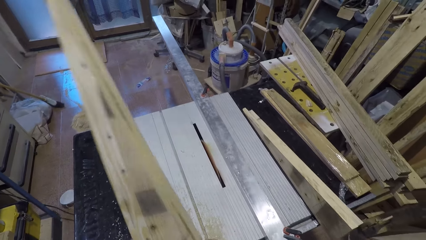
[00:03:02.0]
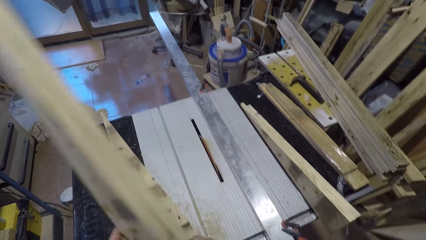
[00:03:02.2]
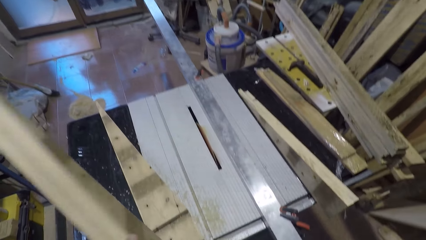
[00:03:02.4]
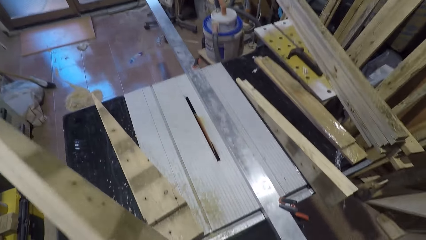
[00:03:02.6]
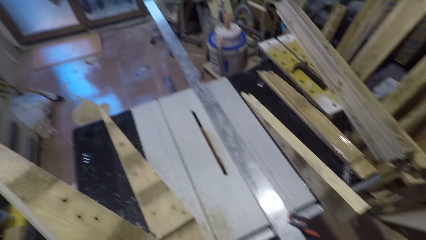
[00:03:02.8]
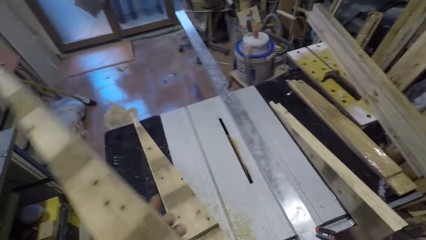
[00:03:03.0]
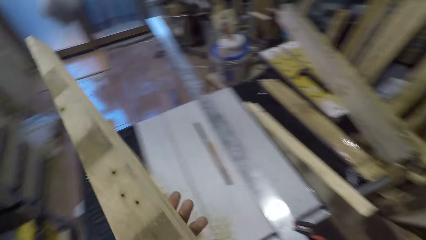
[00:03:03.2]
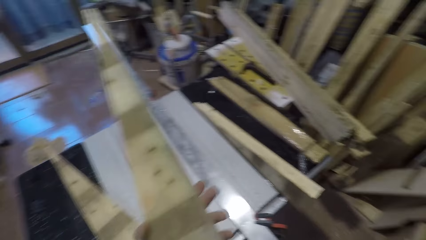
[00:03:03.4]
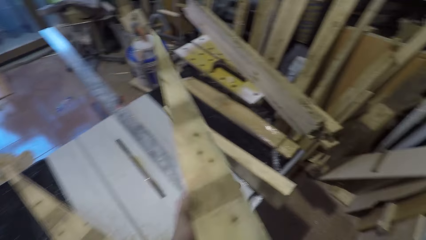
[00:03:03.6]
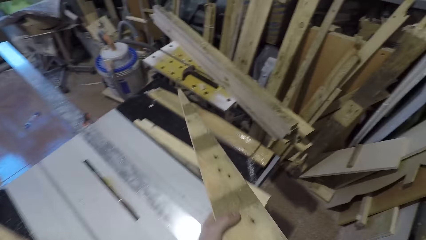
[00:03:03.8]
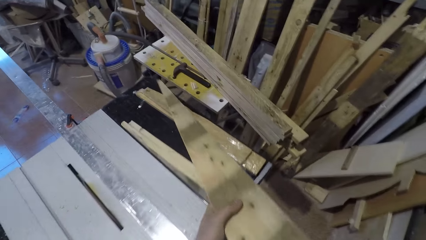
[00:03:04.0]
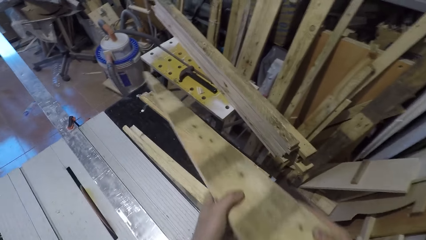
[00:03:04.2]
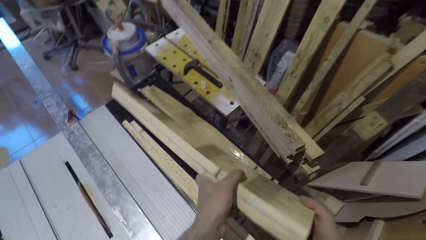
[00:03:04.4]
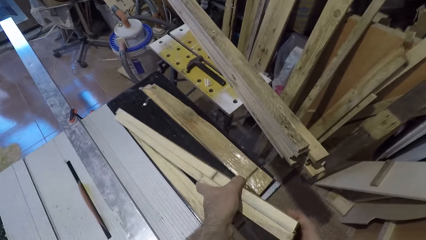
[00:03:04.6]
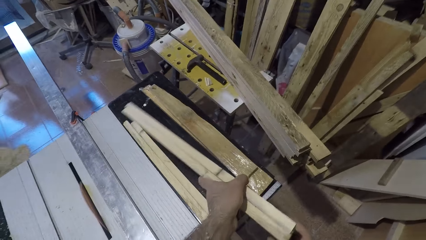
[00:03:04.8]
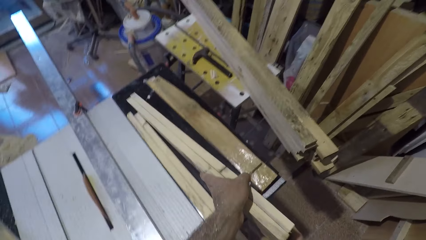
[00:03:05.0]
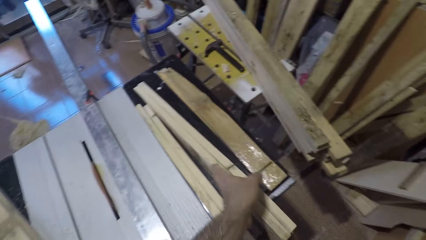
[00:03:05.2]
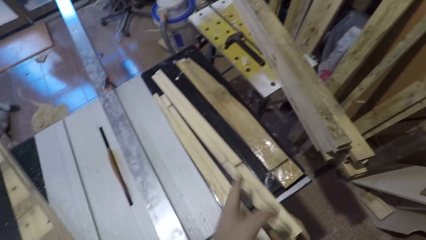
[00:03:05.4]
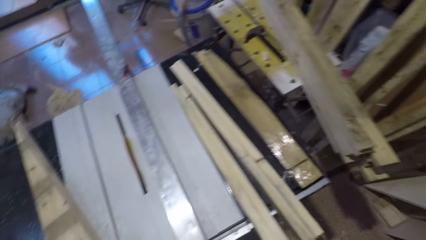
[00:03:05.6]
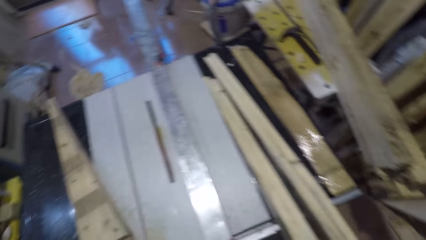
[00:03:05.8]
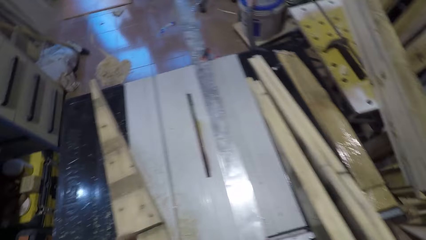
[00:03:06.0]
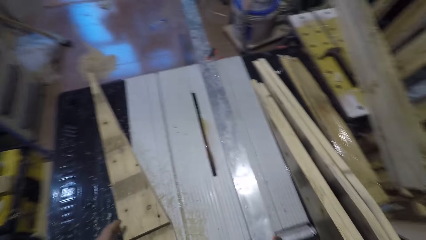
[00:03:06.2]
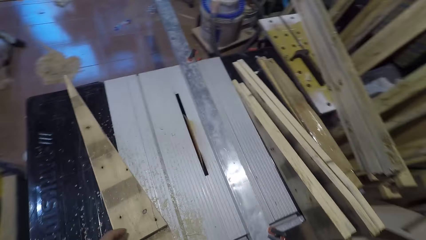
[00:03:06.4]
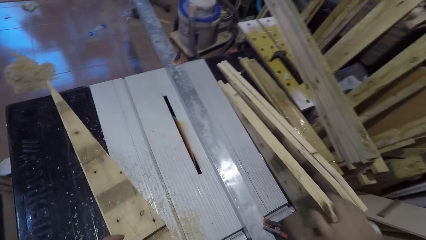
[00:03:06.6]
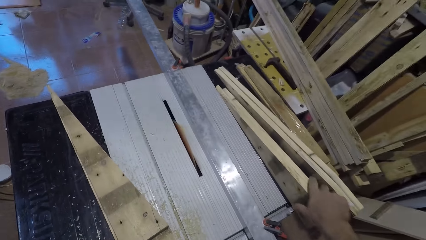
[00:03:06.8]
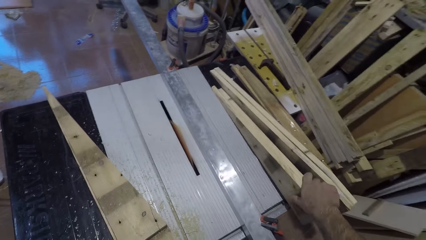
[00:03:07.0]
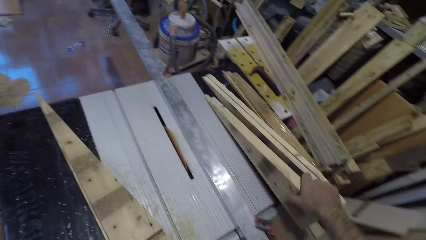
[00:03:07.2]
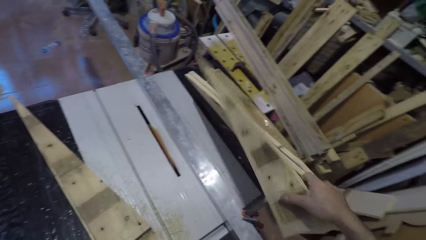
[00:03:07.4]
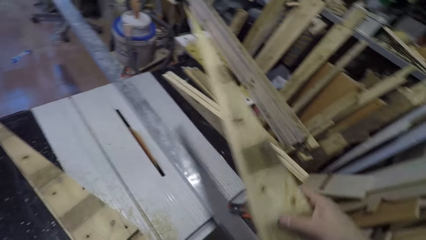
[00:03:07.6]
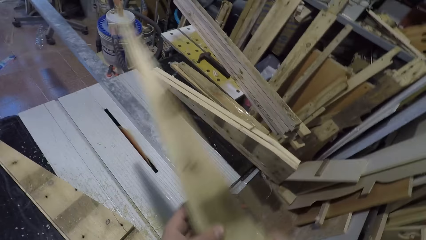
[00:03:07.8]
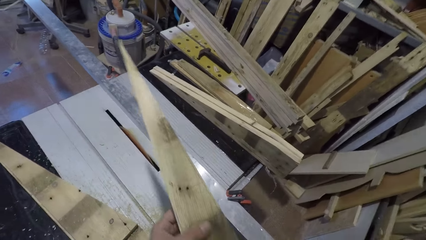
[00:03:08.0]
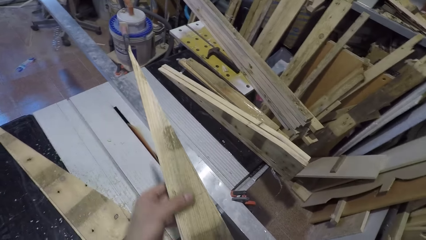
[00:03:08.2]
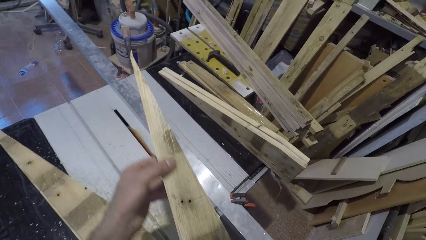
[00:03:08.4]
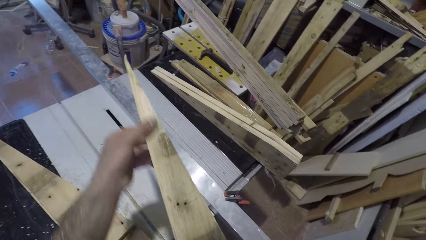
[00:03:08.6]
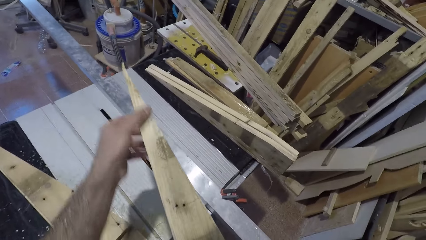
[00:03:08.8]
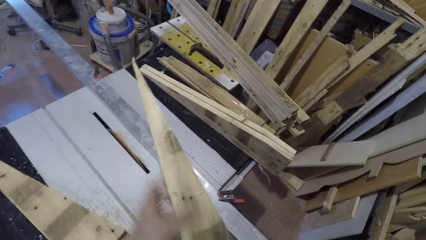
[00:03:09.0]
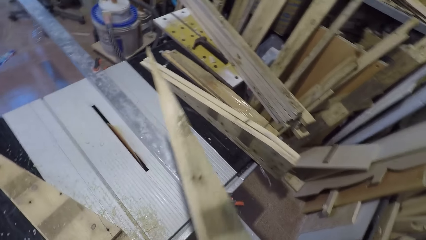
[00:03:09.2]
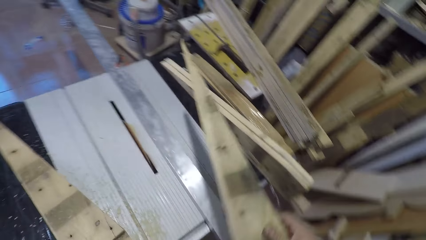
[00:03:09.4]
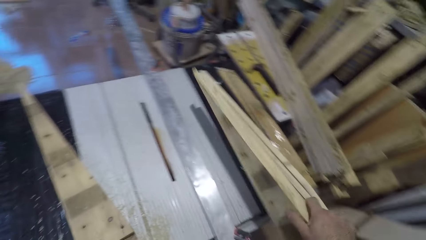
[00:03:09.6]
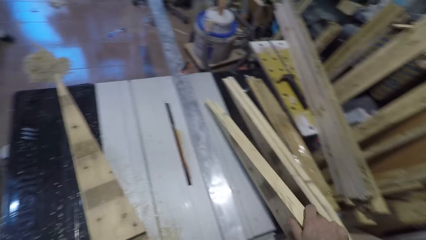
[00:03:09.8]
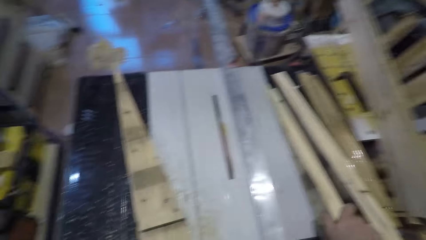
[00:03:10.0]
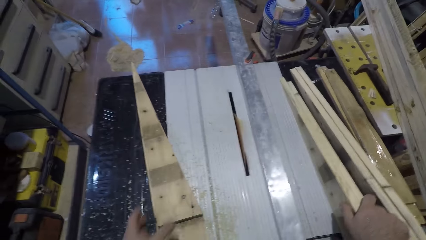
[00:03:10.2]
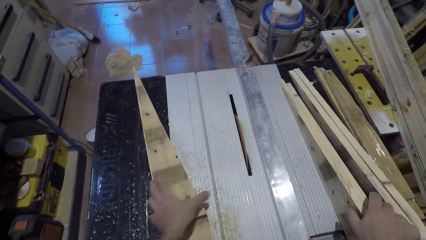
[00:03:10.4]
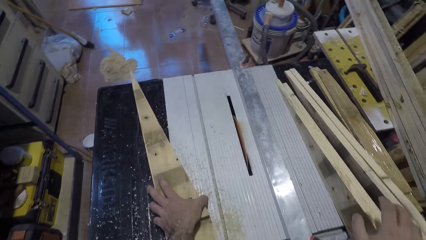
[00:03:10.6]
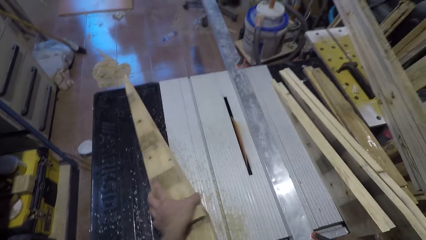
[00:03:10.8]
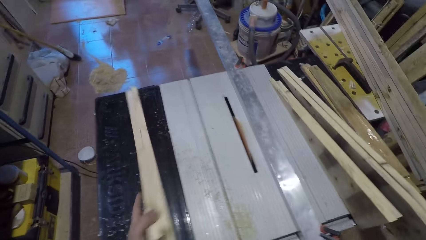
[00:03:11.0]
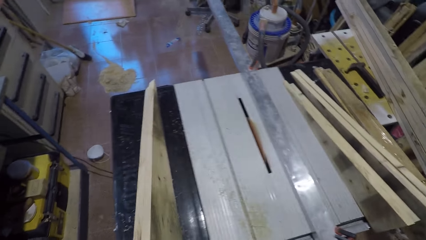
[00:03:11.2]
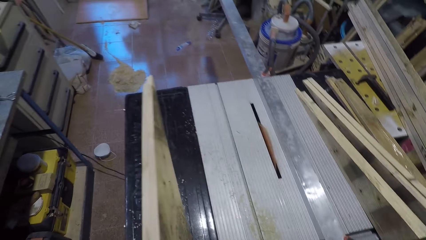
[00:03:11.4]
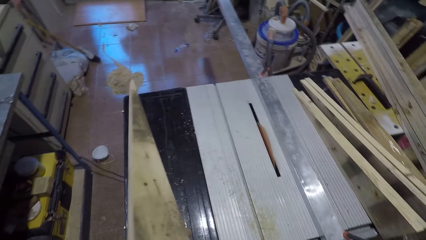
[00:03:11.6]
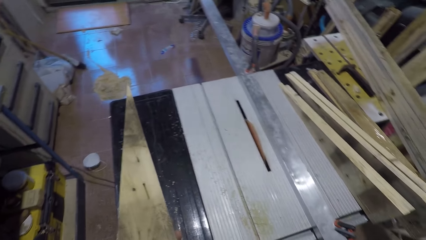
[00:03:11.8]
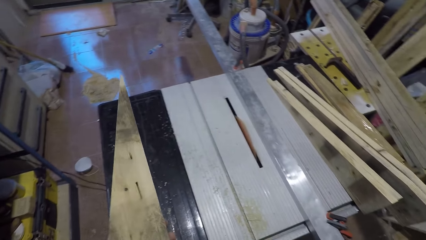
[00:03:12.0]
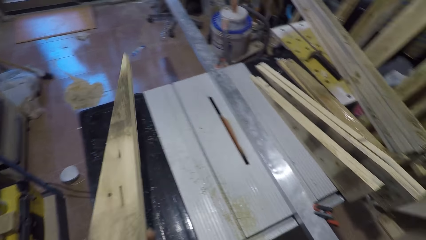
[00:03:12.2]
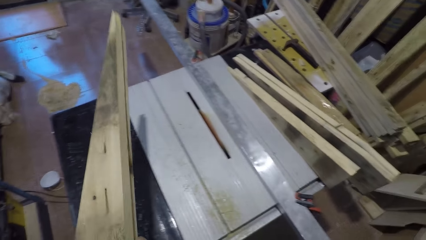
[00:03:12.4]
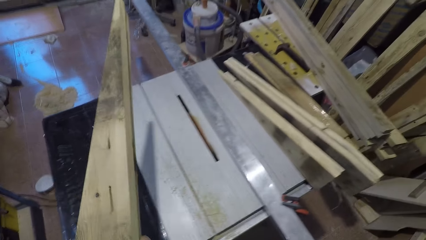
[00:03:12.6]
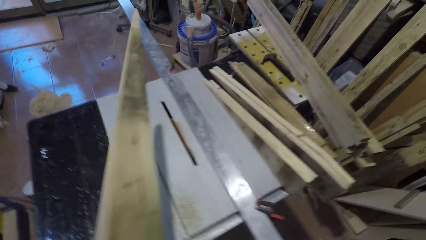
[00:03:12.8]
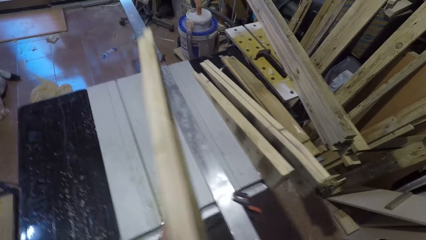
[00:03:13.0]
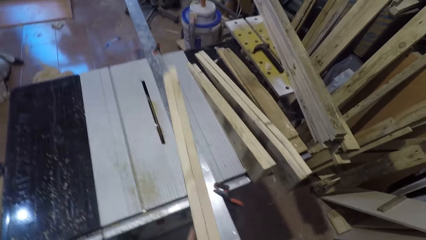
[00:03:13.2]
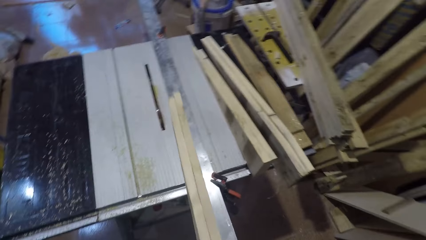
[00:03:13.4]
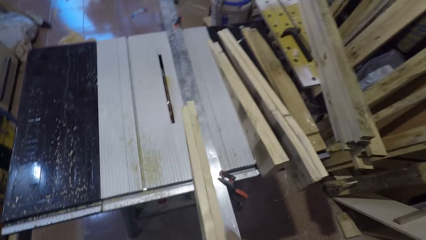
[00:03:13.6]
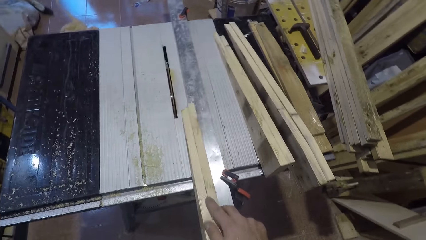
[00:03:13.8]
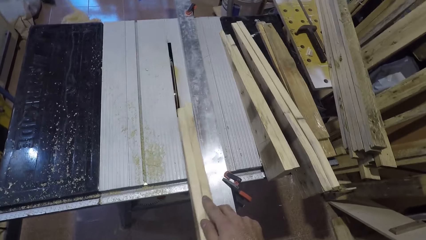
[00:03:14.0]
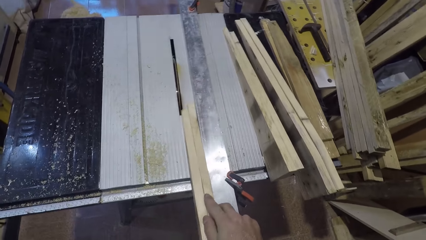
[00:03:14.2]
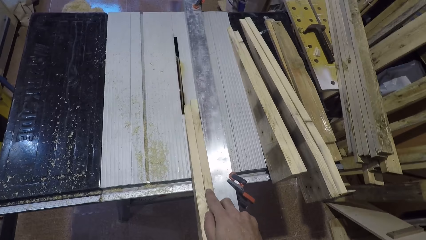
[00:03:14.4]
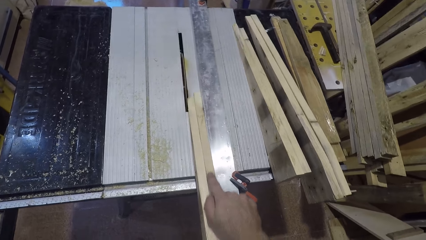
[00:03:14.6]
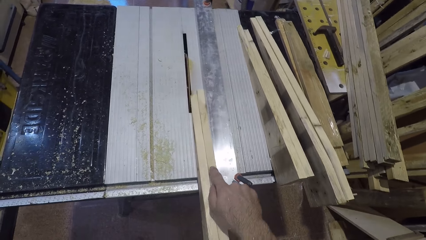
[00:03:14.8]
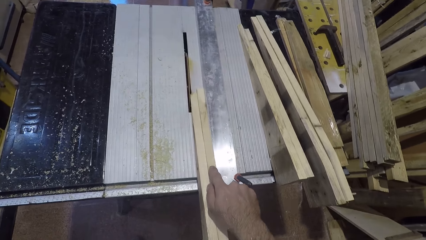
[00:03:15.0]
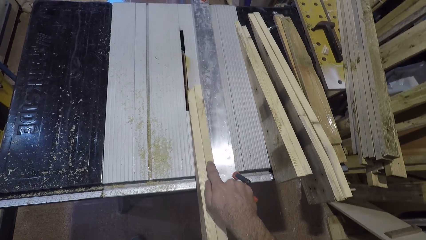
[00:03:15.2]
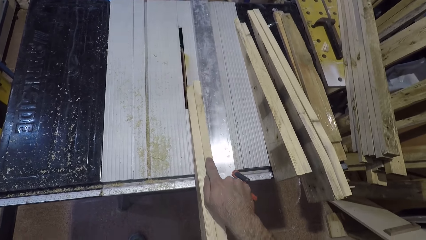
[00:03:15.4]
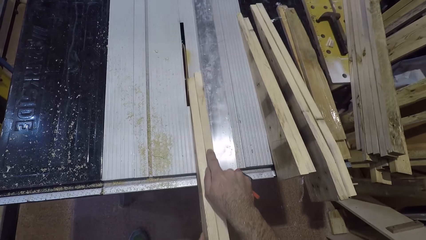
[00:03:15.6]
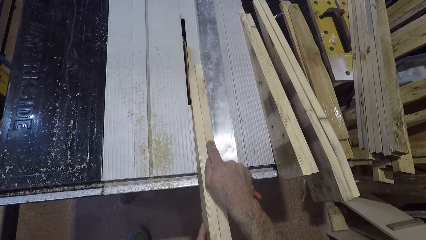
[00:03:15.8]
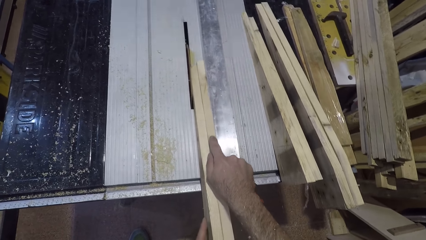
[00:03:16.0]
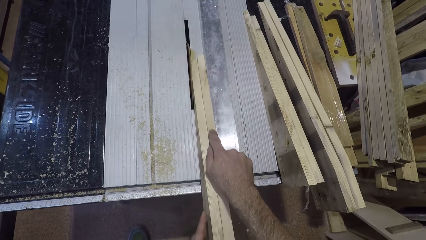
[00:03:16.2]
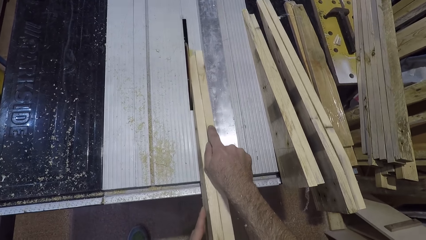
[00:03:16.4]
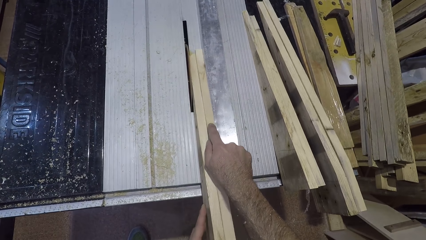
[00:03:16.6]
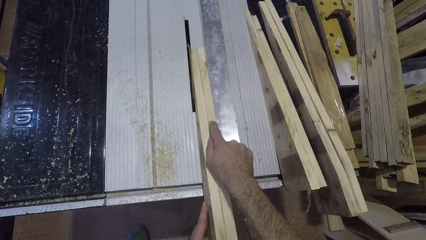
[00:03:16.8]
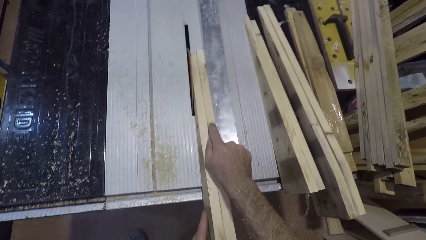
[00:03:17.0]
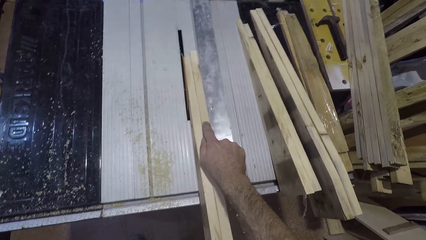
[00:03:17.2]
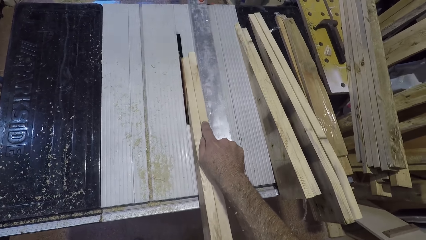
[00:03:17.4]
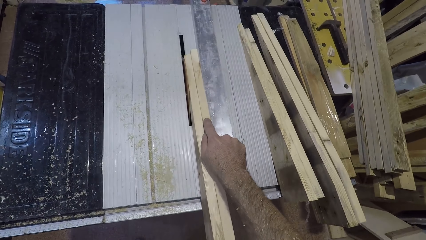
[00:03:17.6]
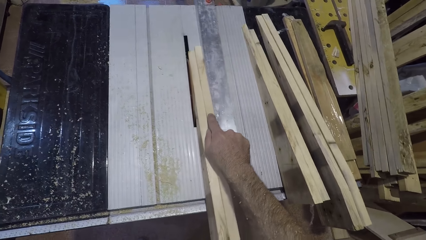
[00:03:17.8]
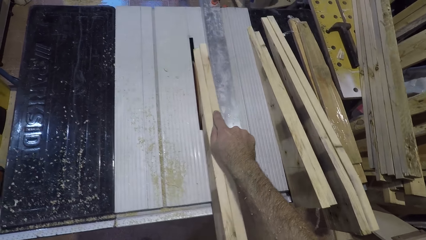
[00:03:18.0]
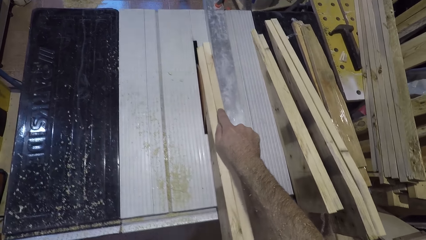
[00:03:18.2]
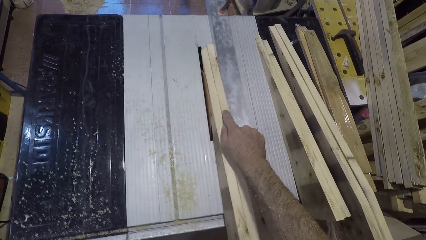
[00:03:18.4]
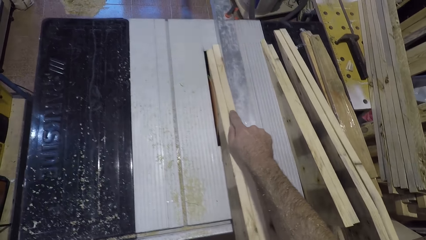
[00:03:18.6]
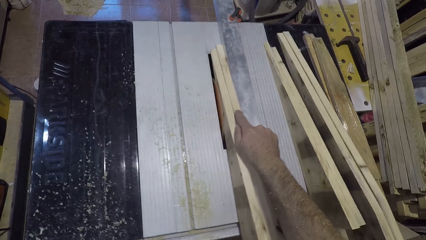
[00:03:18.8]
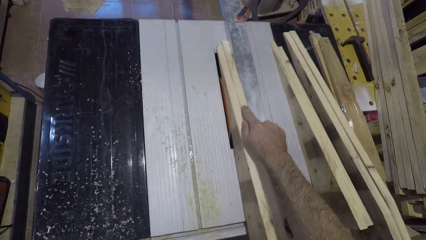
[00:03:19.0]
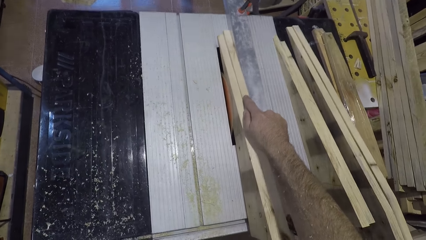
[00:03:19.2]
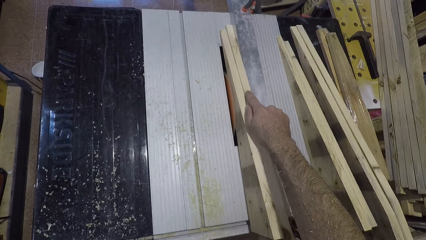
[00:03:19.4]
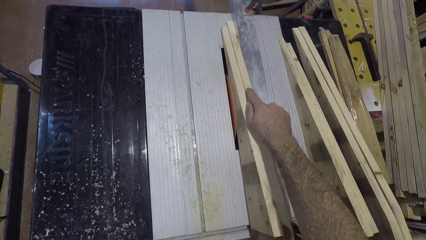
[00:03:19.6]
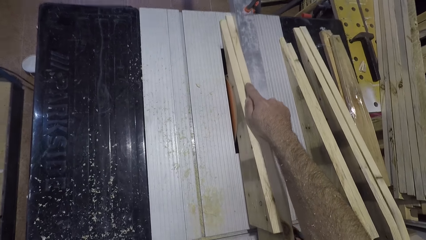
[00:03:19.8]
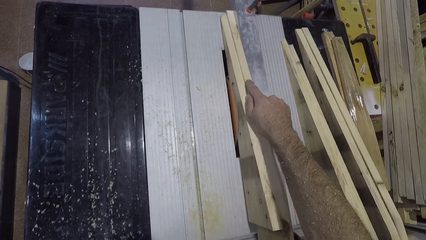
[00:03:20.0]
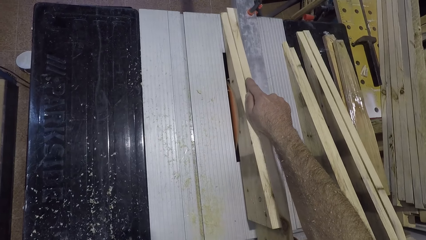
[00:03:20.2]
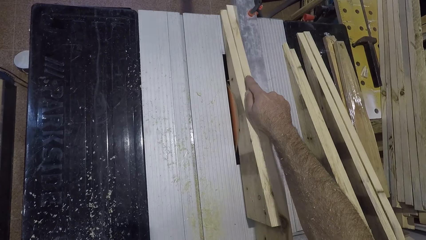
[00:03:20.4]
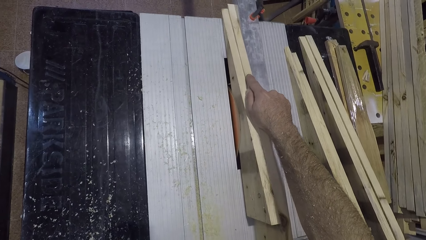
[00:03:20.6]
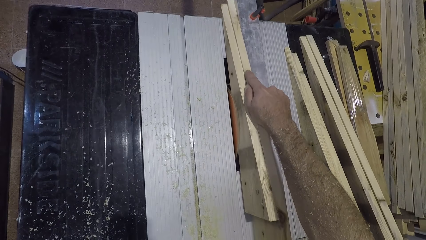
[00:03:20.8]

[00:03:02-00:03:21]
The camera wearer drops the wood on the table saw. He picks up another wood on the table saw with his right hand. He looks at the piece of wood. He rubs his left hand on the wood. He drops the wood on the table saw. He picks up another wood on the table saw with his left hand. He looks at the piece of wood. He places the piece of wood near the table saw cutter. He cuts the piece of wood using the table saw cutter.
